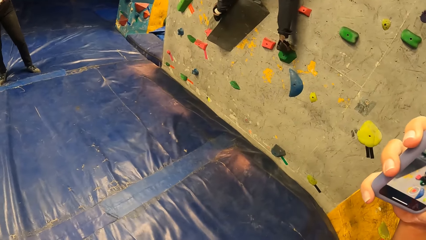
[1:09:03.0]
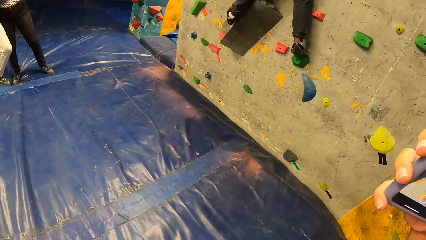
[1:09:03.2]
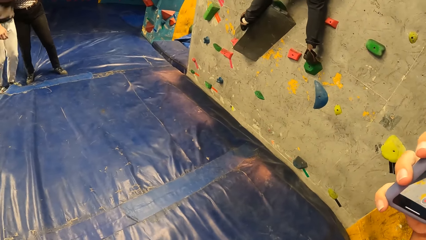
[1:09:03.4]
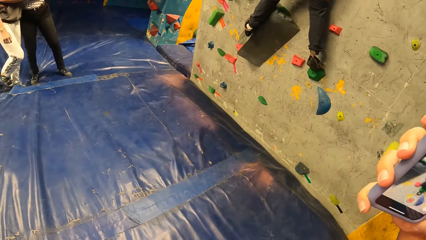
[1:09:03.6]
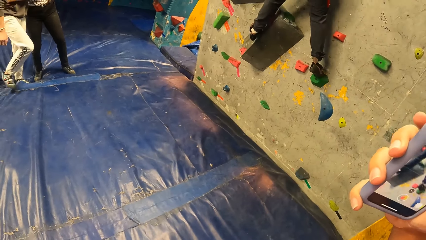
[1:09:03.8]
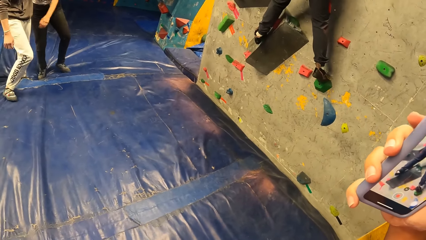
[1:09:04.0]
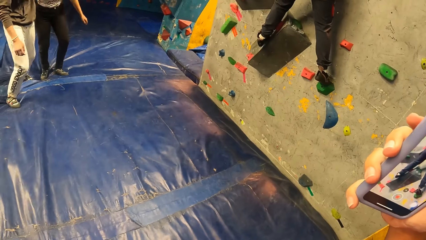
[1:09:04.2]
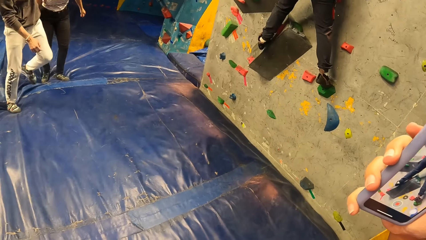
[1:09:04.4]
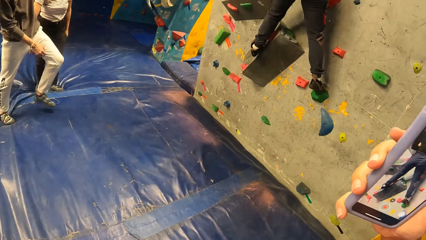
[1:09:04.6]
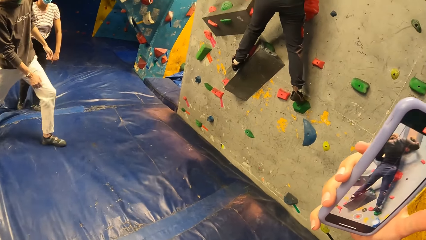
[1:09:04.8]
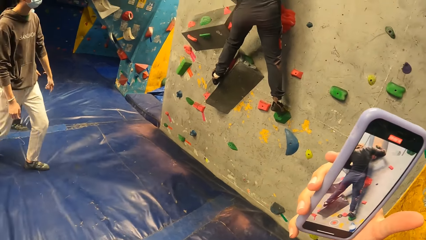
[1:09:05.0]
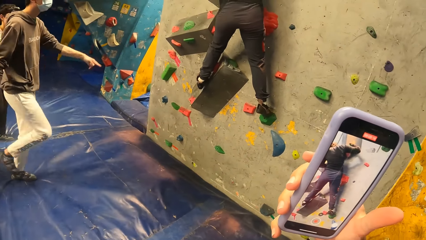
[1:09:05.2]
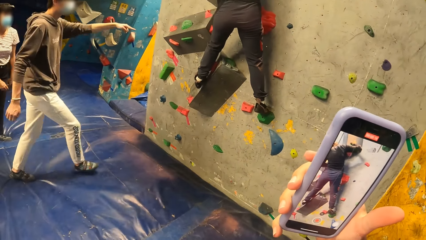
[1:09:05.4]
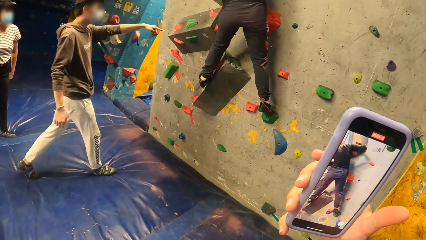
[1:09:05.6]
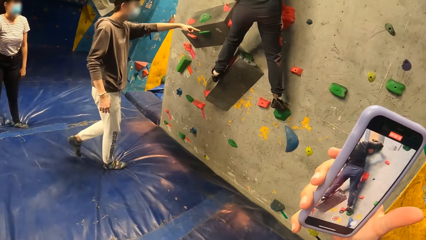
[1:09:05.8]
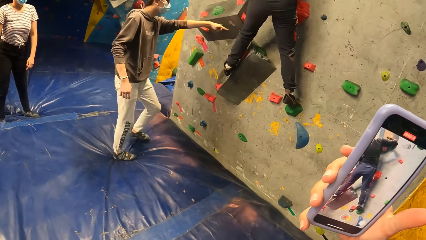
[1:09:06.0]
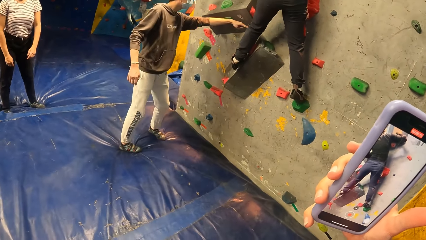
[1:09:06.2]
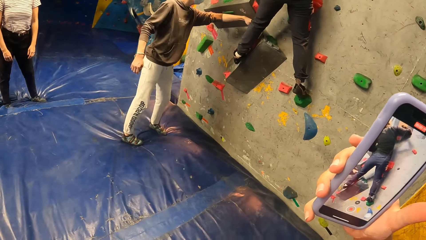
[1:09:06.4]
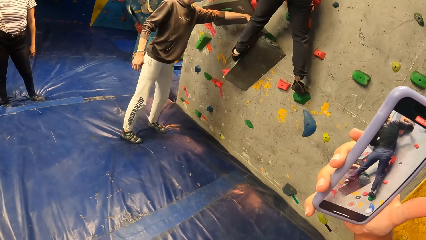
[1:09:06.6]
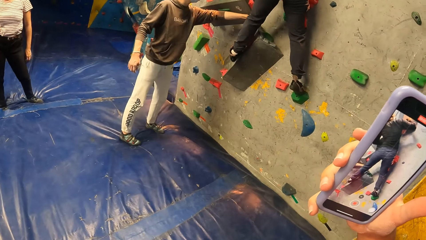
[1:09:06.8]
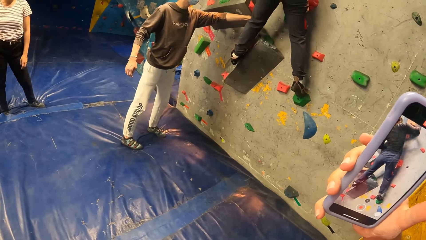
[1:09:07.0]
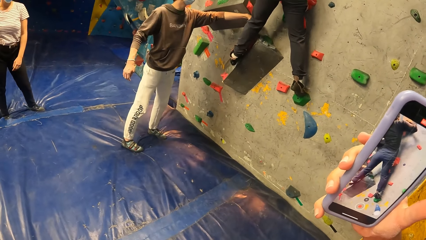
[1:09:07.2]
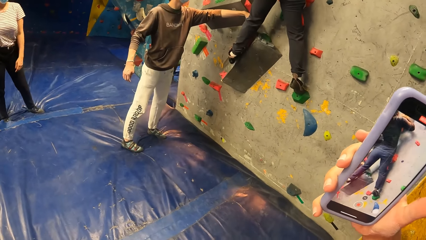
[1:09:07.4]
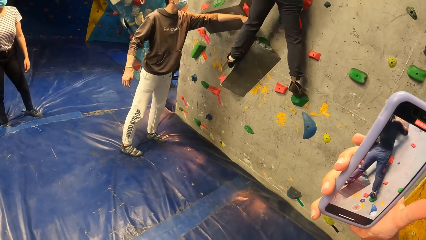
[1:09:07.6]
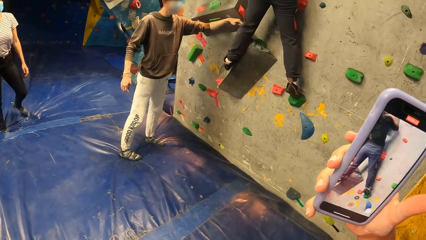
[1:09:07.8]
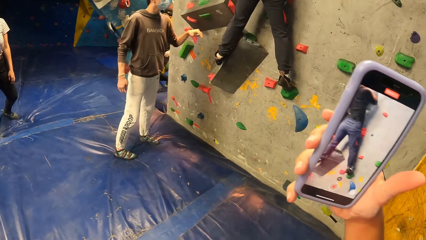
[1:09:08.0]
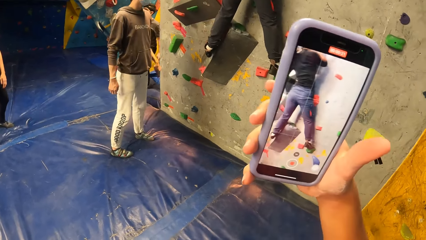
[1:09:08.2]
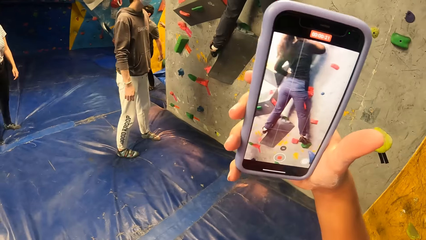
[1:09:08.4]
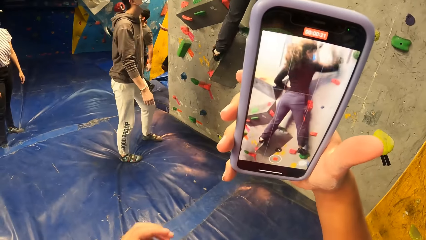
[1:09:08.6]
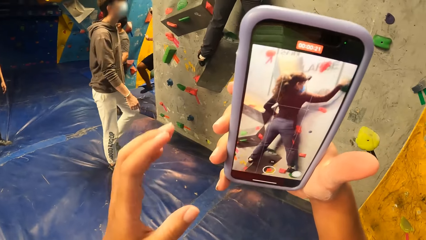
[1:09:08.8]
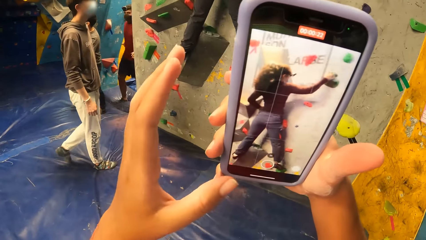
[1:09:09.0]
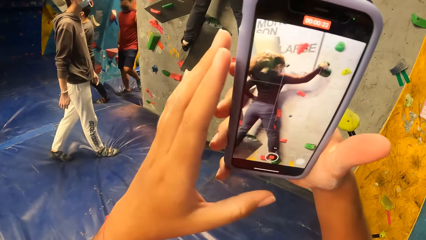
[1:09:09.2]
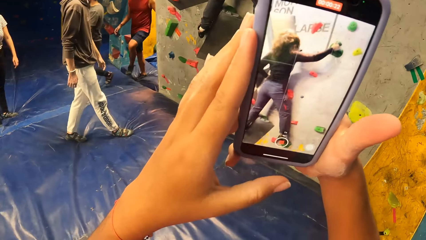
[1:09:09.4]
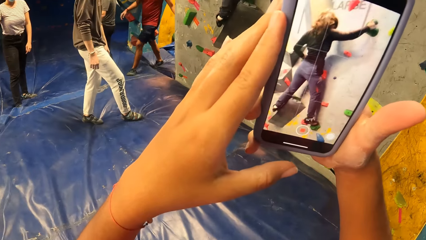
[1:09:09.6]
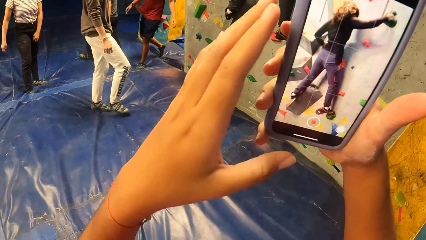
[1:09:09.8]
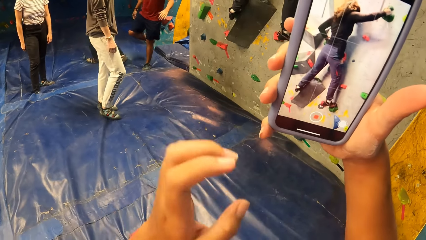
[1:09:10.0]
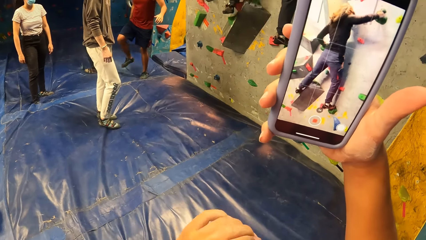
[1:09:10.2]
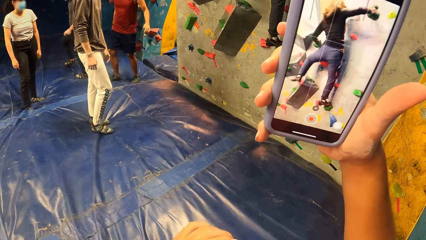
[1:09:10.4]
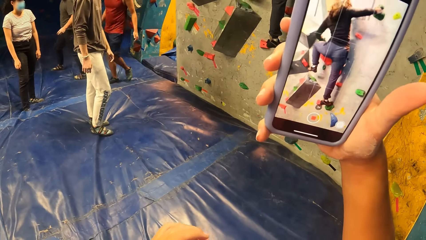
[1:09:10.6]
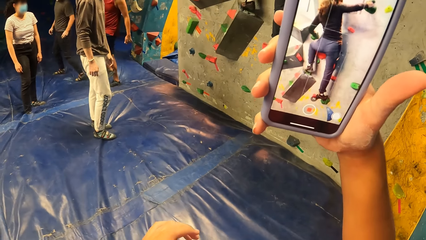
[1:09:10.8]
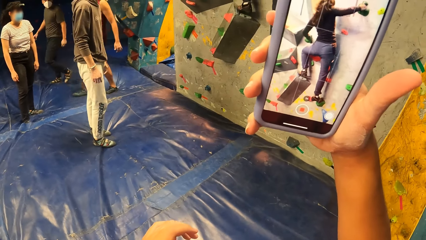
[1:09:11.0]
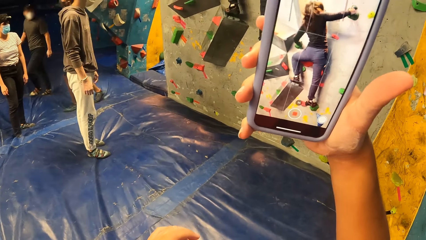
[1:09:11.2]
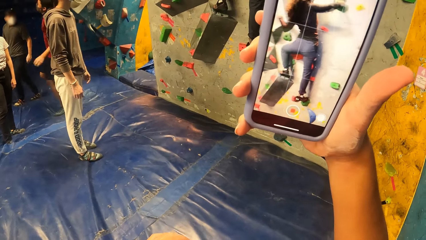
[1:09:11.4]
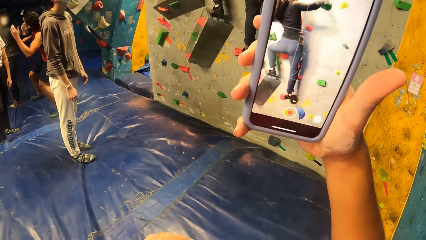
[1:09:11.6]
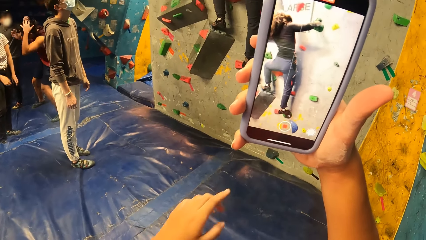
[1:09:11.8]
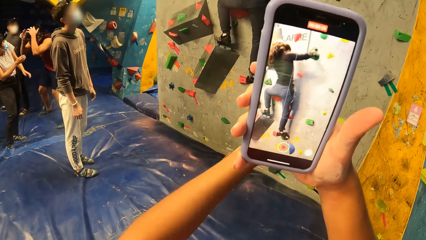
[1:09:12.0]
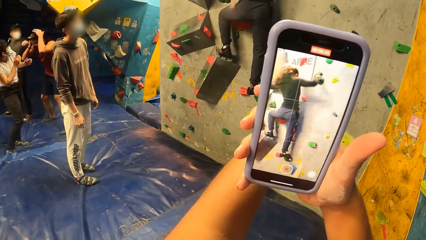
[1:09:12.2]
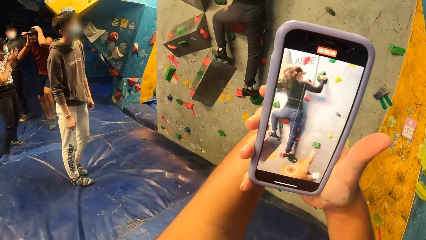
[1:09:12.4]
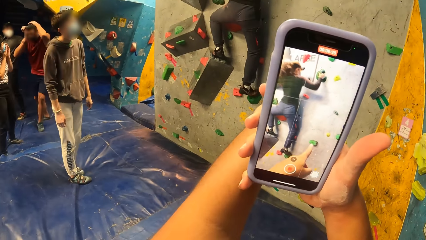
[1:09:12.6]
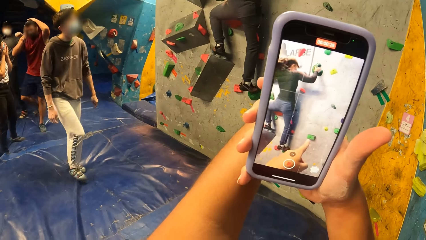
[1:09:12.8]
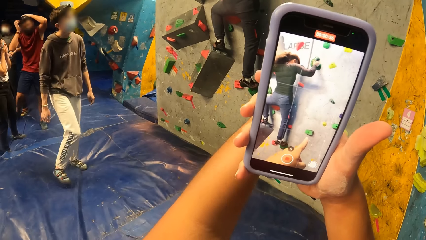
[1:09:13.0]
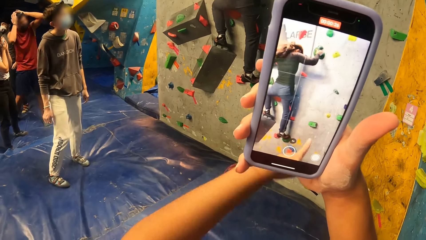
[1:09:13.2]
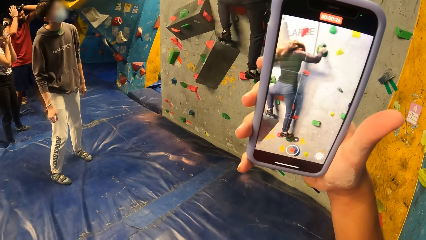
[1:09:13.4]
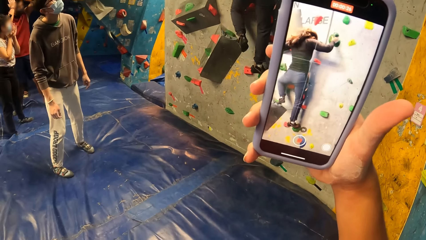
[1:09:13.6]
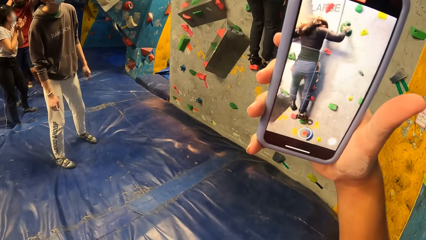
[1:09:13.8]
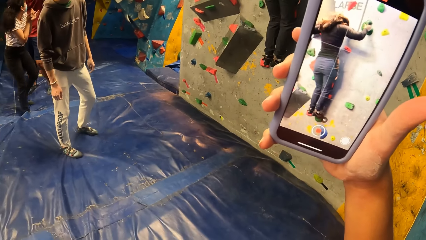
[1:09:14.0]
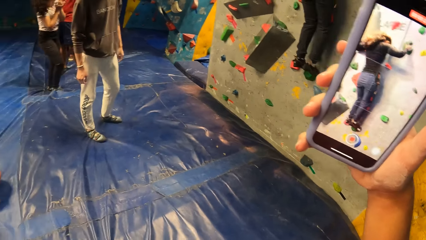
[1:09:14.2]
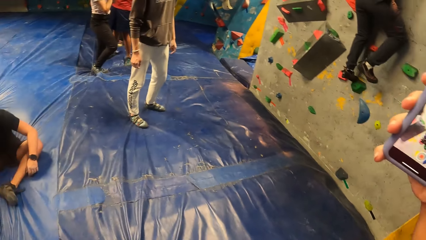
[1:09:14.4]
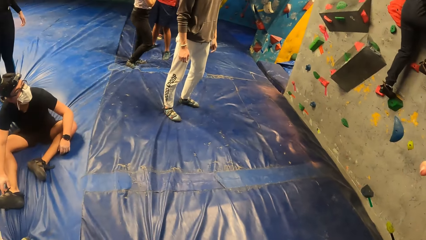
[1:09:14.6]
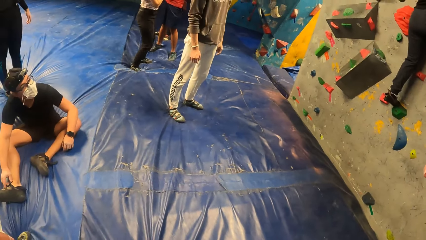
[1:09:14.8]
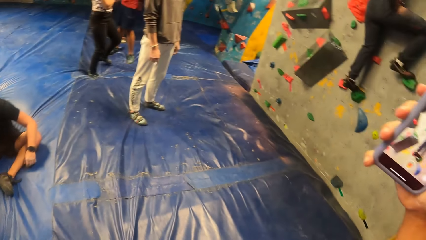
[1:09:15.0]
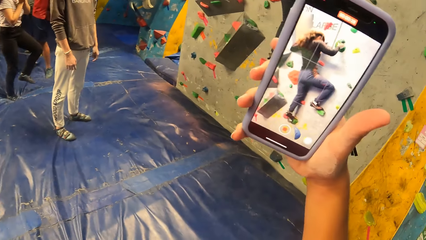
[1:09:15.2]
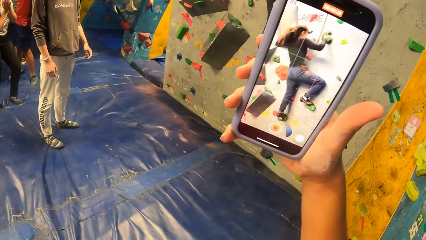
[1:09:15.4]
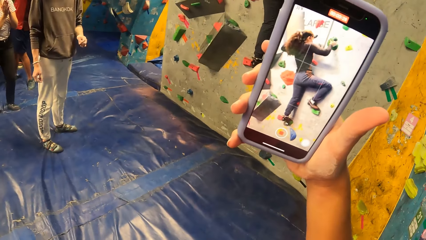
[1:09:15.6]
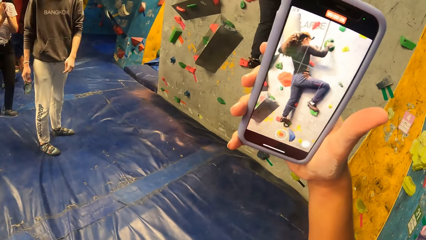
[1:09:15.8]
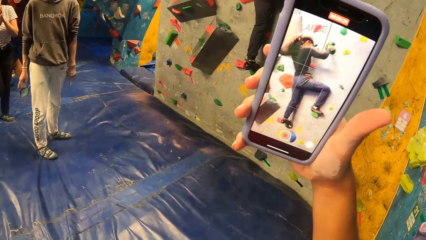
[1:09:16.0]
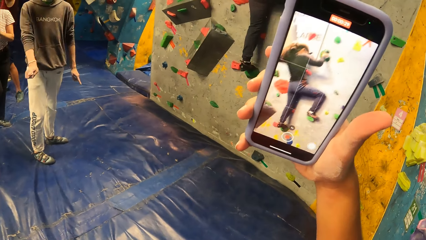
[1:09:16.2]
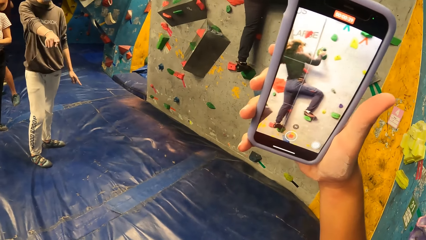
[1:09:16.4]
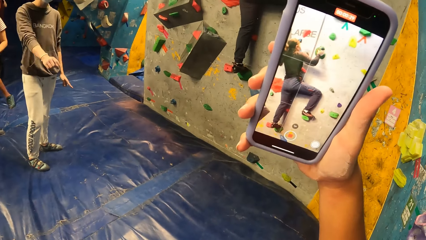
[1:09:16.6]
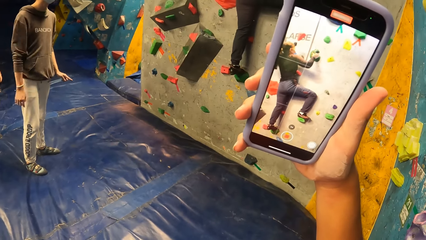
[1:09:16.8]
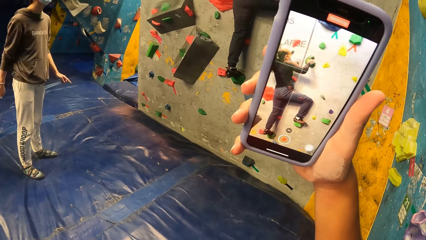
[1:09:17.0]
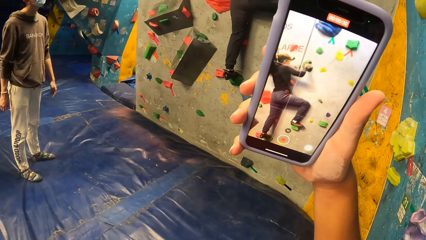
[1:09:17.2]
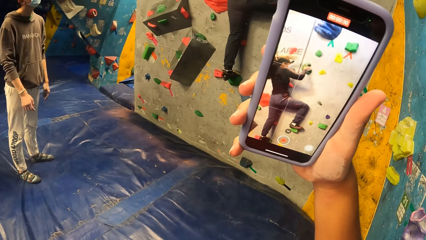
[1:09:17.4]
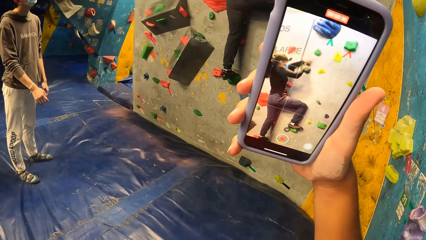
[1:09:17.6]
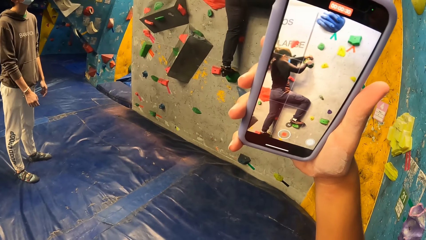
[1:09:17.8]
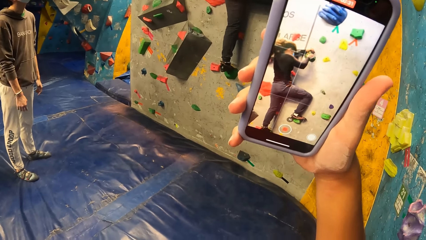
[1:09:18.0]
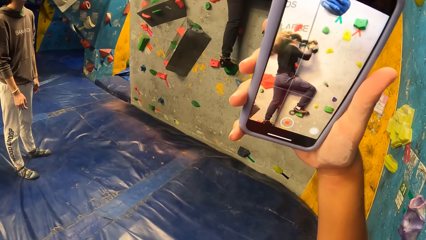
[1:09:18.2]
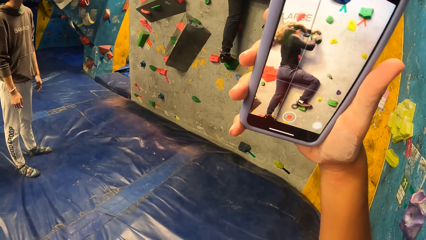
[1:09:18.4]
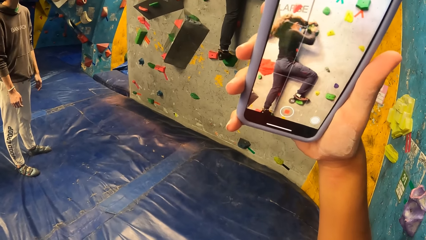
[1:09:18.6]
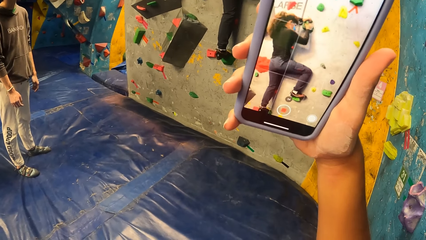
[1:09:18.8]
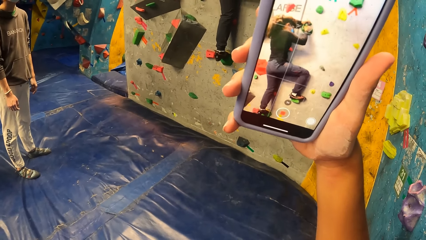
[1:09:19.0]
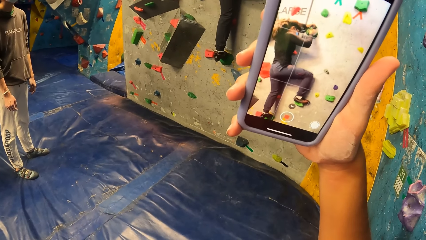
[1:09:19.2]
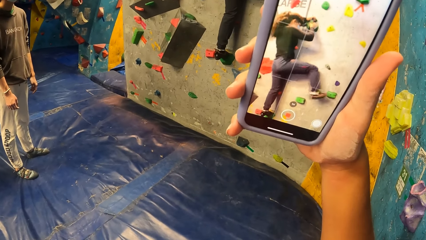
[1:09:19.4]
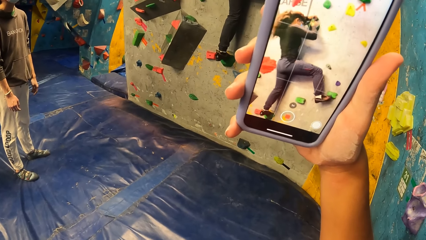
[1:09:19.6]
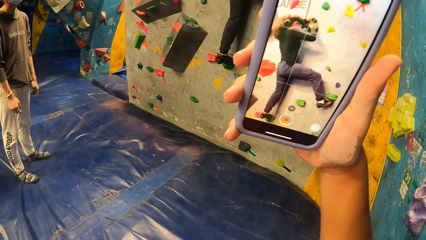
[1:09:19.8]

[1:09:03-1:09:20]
A man points towards the bouldering wall. The camera wearer places her left hand on the phone in her right hand. She holds the phone with both hands. She removes her left hand from the phone in her right hand. She takes a video with the phone. She points her left hand towards the bouldering wall and drops her left hand. A woman climbs the bouldering wall. The camera wearer makes a video record with the phone in her right hand.
